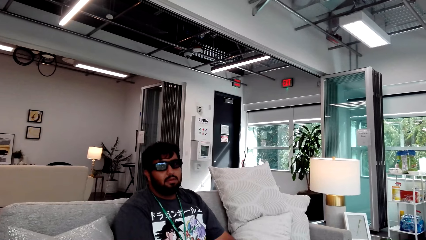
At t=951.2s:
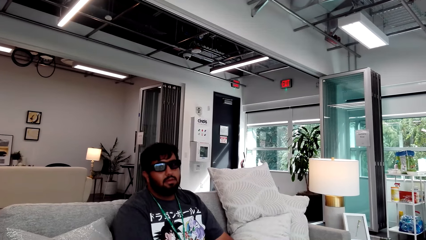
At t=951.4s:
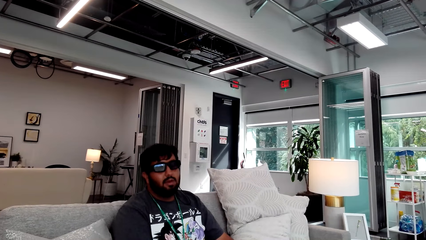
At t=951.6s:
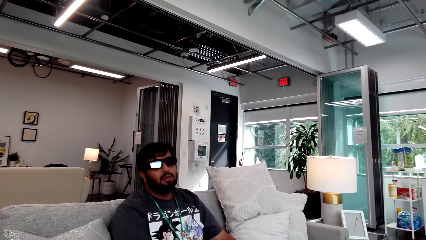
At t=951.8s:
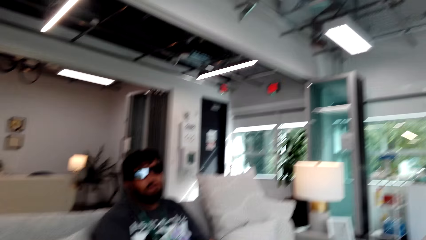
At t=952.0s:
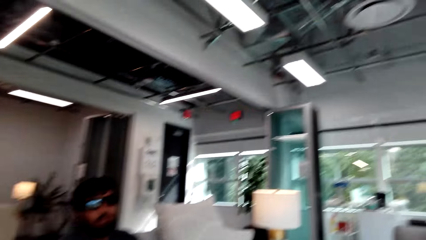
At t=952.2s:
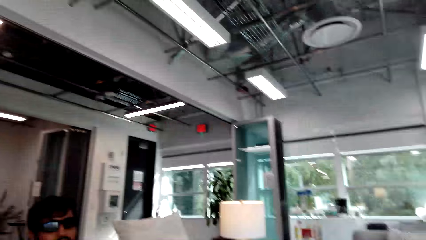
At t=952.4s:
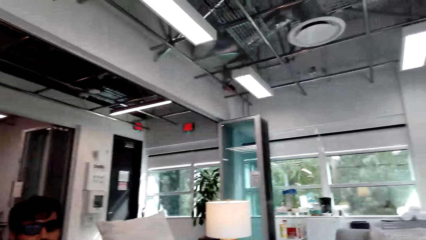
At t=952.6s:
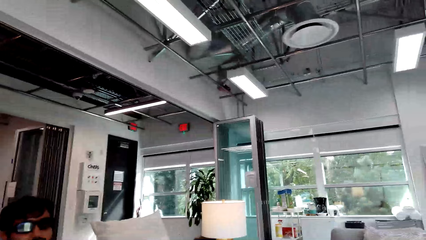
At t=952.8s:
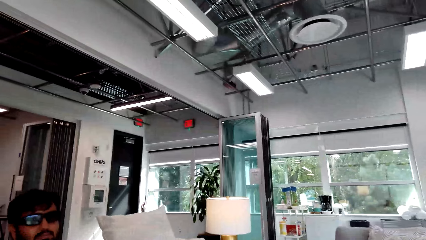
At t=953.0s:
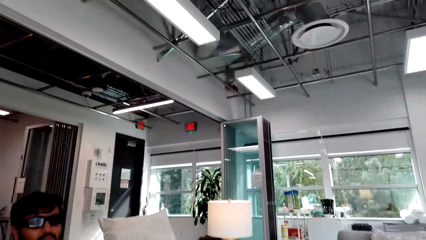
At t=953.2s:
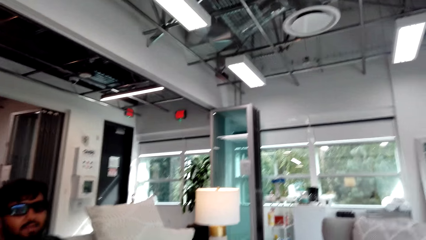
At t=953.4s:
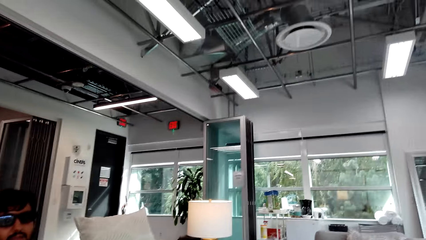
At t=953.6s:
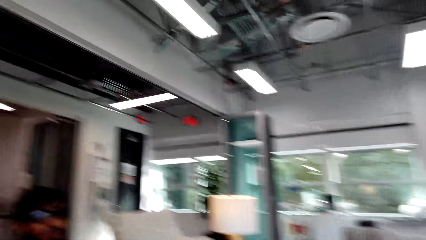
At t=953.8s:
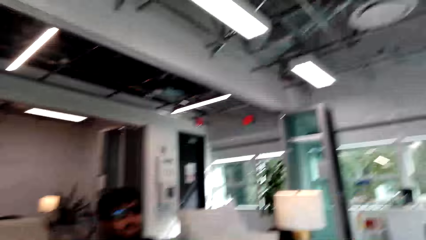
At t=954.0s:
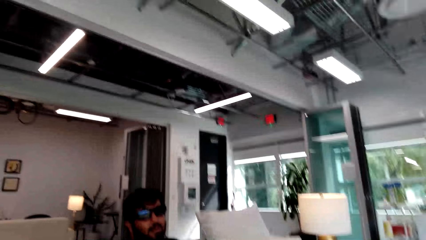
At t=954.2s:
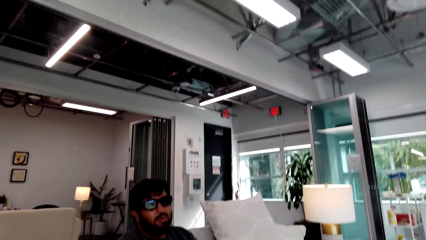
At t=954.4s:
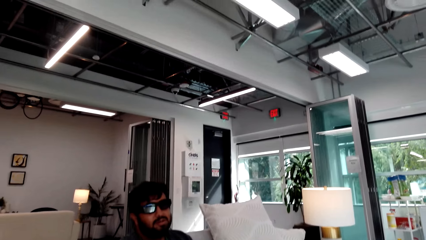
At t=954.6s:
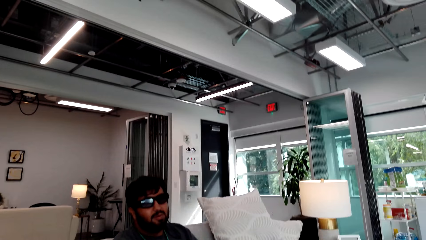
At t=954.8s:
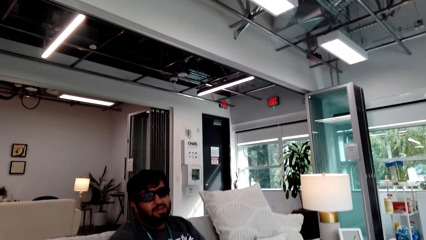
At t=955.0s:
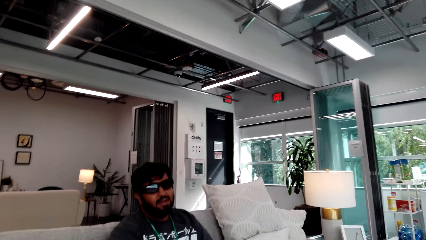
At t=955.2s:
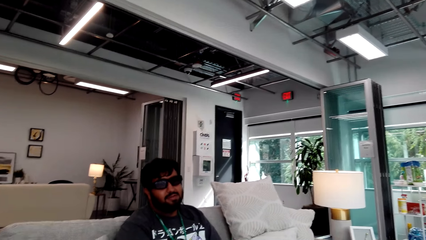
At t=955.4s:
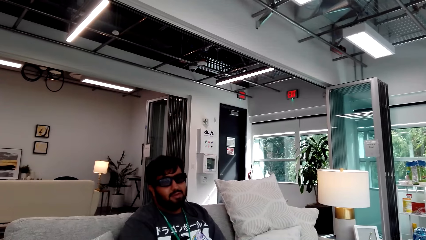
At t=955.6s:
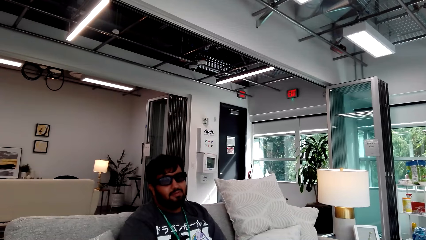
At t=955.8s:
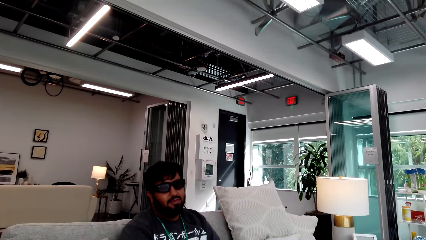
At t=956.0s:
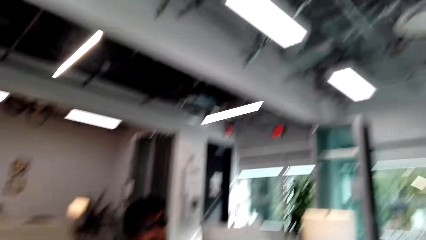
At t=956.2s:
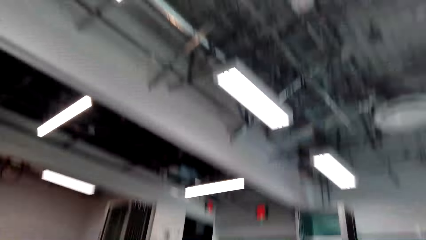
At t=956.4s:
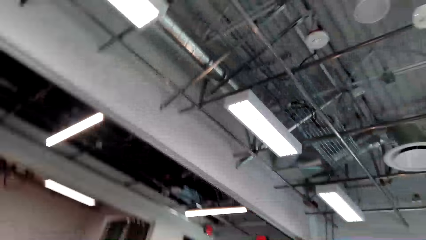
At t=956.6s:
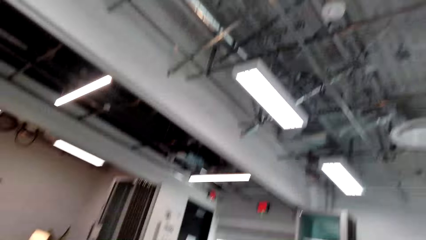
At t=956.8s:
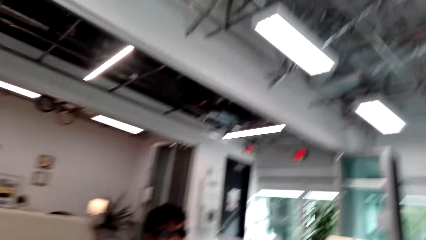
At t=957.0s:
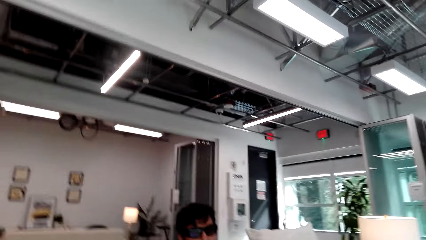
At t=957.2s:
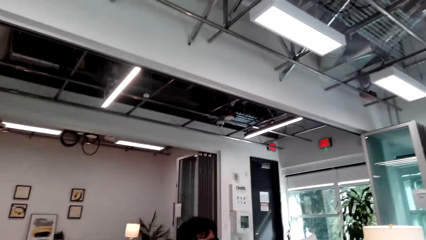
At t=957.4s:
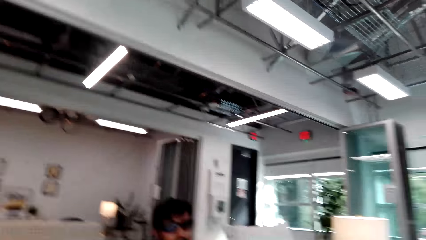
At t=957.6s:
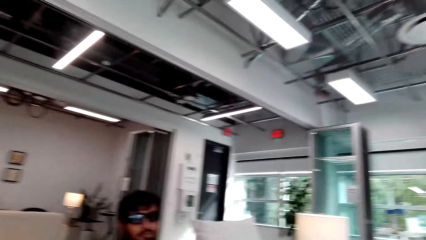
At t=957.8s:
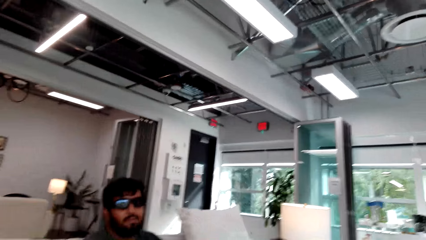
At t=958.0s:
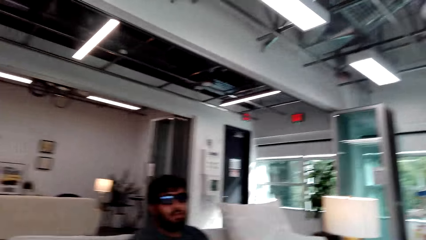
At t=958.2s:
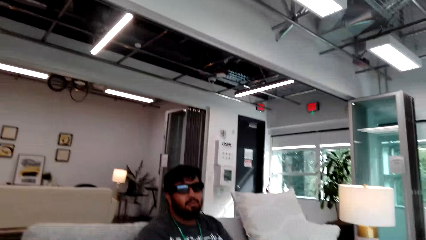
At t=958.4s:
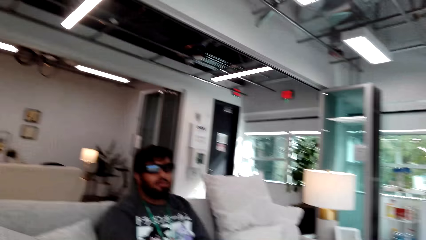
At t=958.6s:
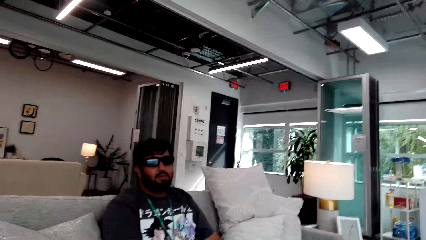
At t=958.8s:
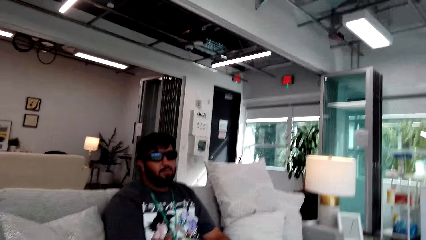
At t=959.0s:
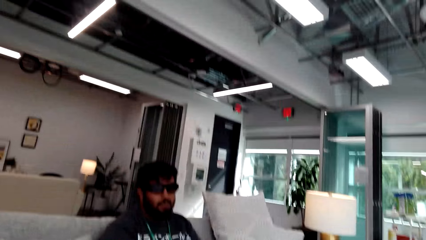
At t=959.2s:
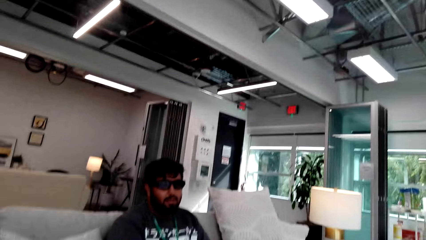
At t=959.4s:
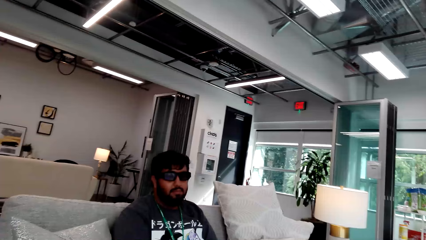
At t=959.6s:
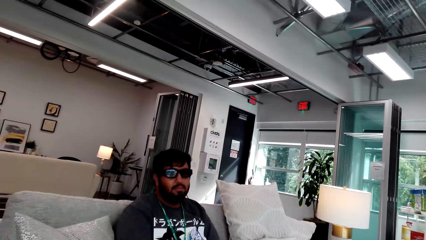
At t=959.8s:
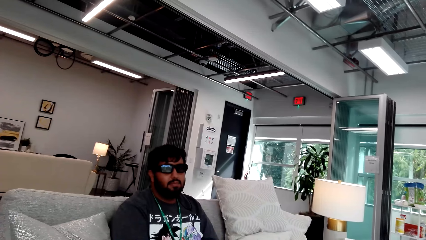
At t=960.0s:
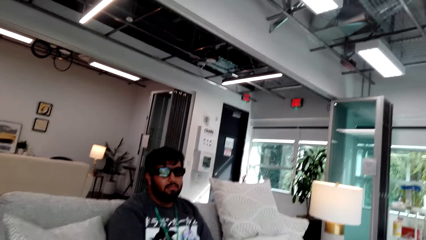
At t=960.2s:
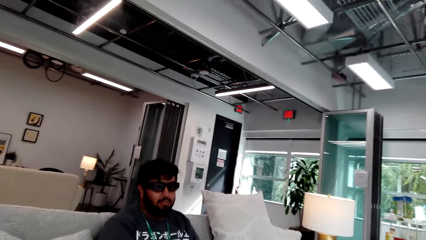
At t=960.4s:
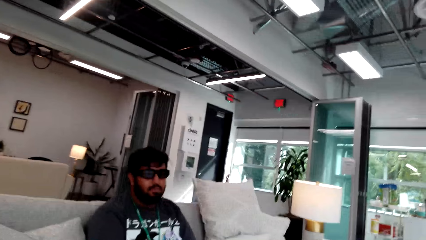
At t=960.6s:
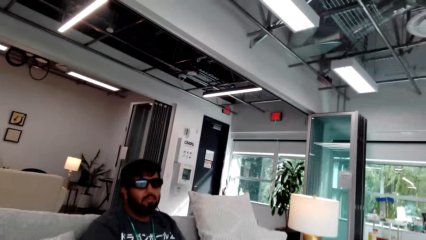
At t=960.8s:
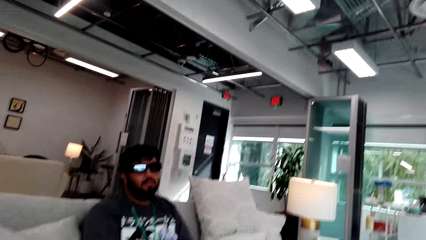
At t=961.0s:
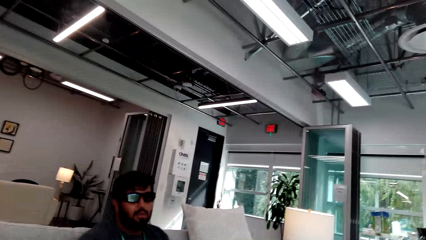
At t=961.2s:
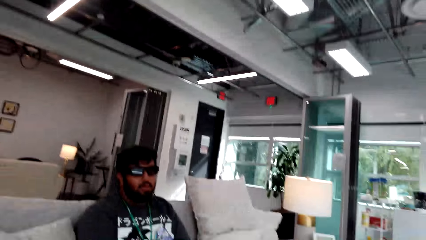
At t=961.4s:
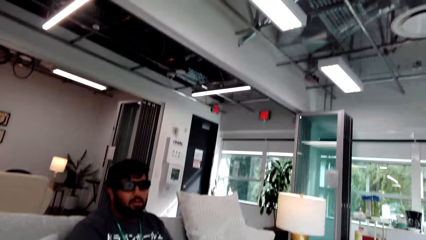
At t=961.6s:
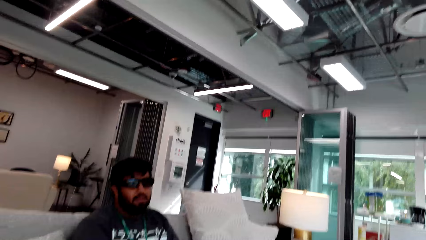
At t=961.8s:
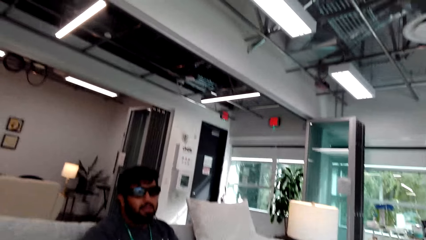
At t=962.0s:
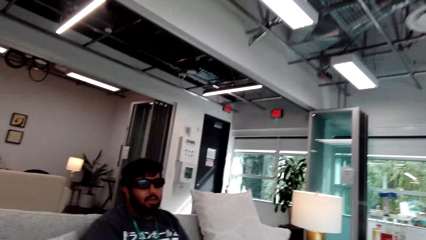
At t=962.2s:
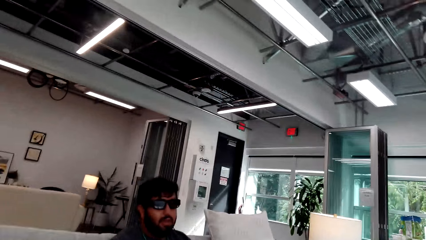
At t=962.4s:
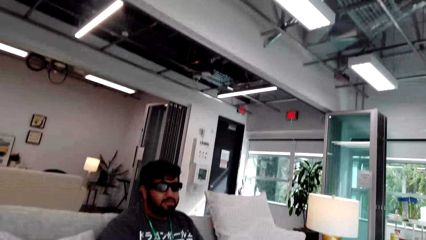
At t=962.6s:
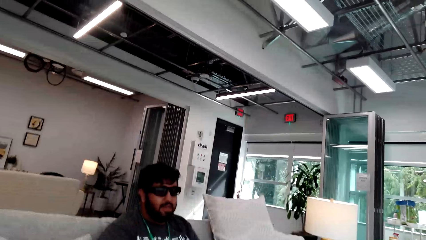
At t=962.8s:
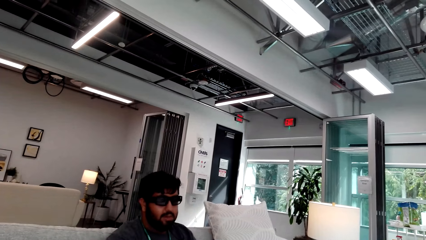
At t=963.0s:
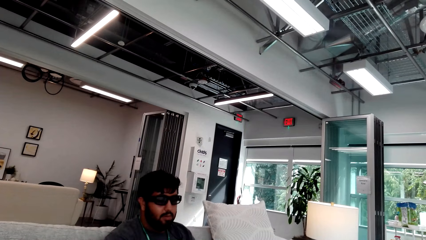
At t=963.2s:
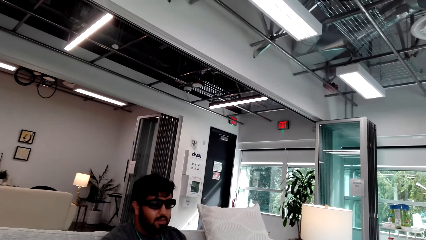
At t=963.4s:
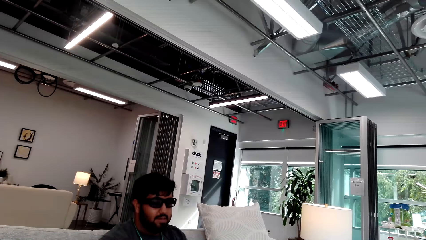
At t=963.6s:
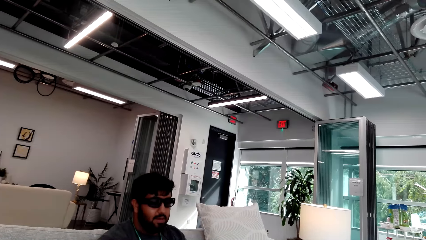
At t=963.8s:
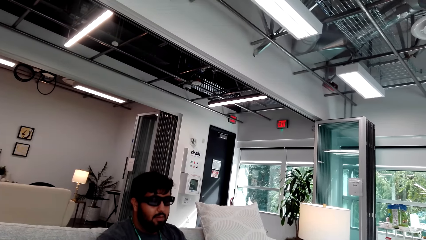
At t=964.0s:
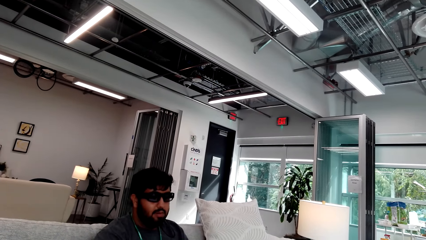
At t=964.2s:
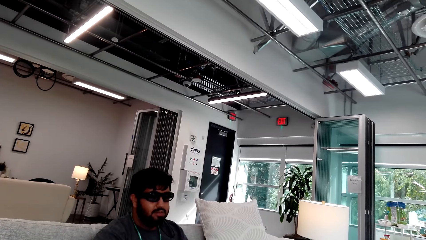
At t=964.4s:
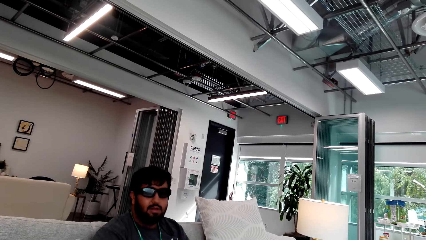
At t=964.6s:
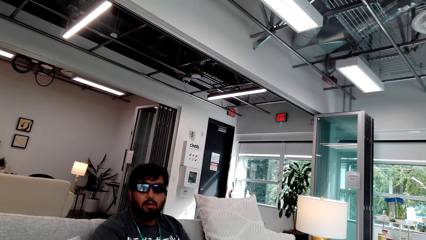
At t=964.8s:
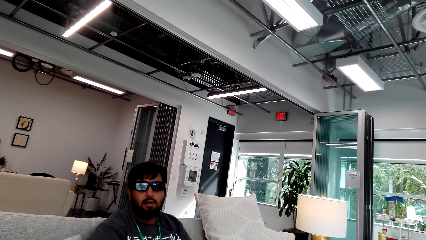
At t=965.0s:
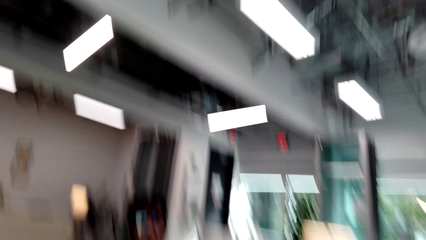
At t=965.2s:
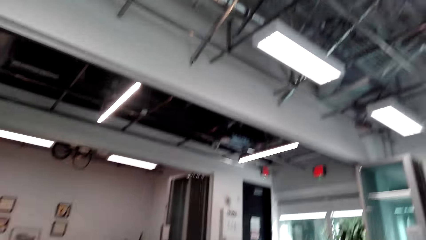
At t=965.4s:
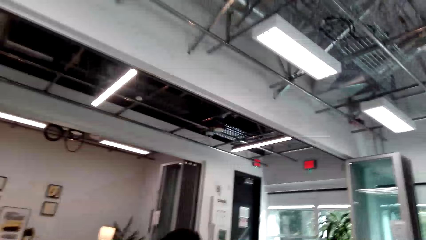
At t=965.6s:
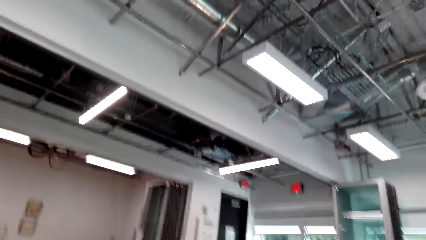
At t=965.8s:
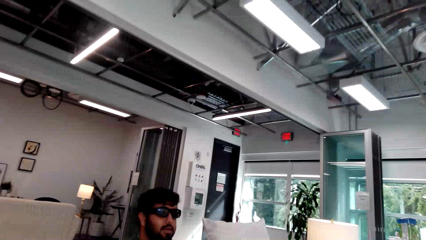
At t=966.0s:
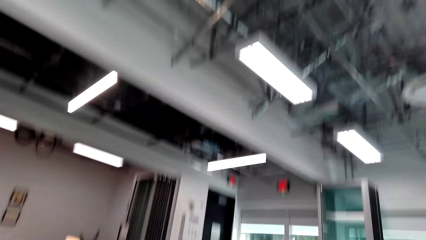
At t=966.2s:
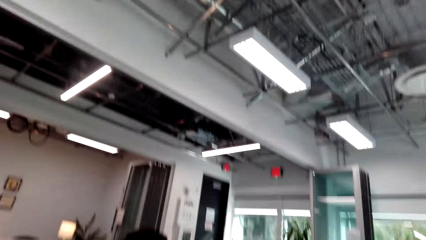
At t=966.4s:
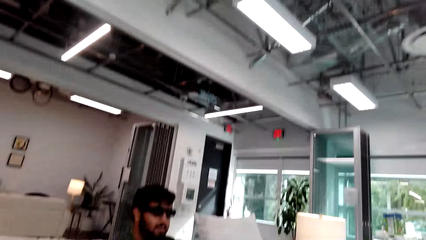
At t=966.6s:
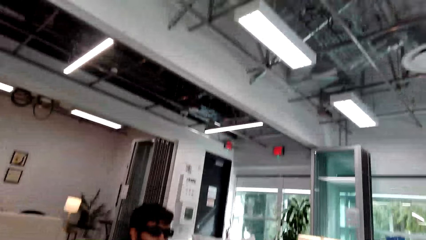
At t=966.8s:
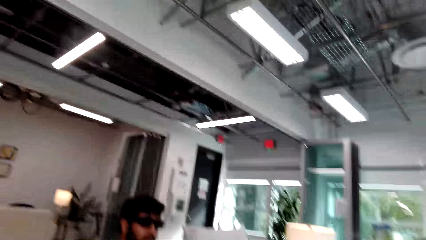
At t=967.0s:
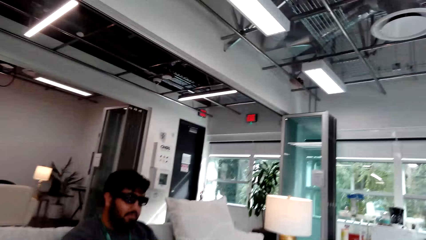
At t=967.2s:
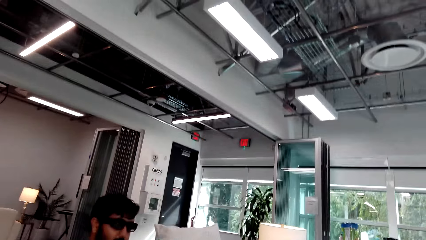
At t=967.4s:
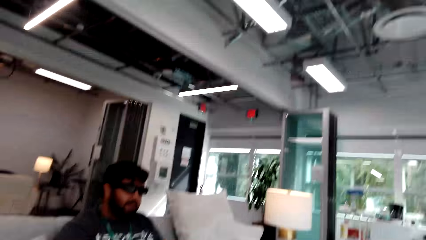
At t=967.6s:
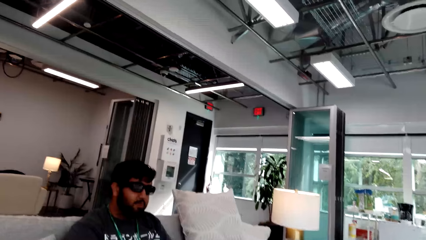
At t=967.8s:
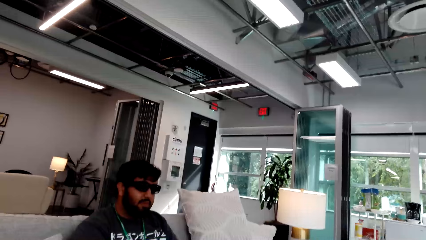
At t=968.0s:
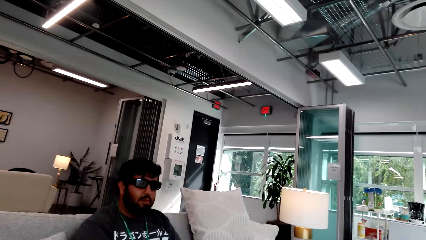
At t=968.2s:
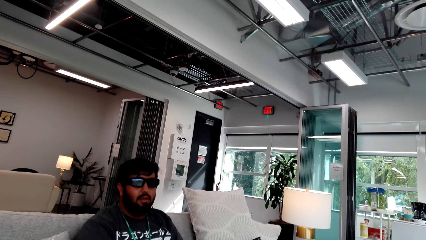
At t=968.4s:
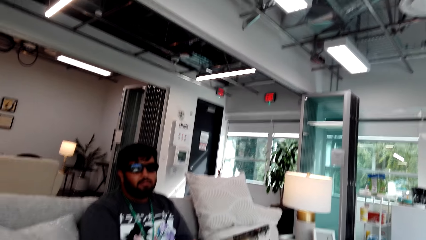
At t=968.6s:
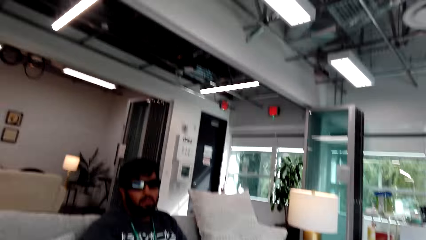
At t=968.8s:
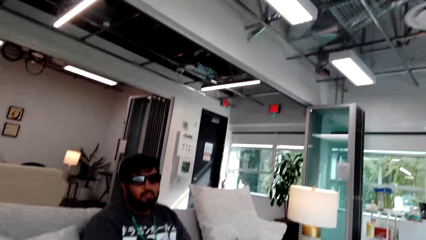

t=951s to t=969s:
The camera wearer talks to a man. The man talks to the camera wearer. The man talks to the camera wearer again. The camera wearer talks to the man. They look around. The man talks to the camera wearer. The camera wearer talks to the man. The man talks to the camera wearer.
